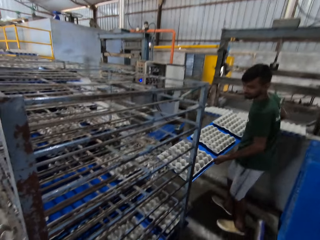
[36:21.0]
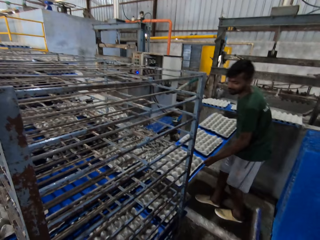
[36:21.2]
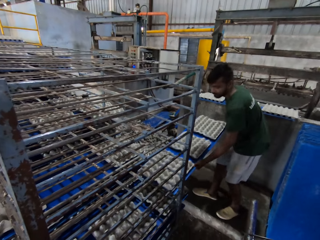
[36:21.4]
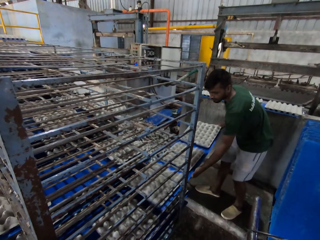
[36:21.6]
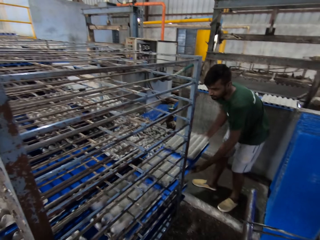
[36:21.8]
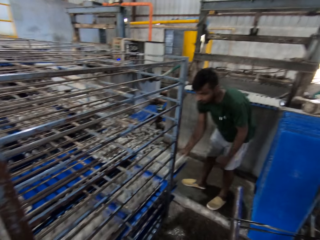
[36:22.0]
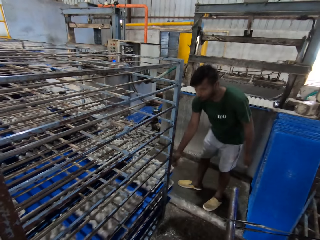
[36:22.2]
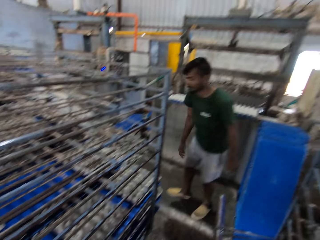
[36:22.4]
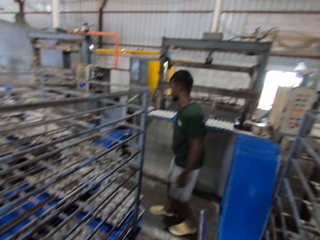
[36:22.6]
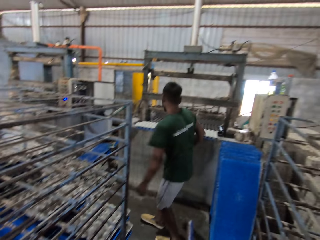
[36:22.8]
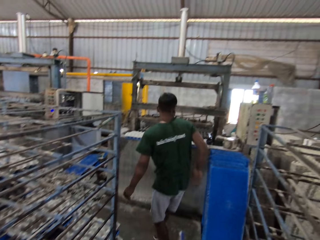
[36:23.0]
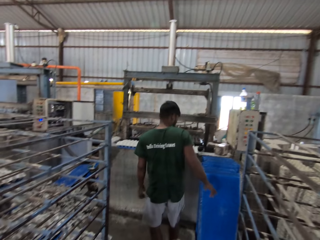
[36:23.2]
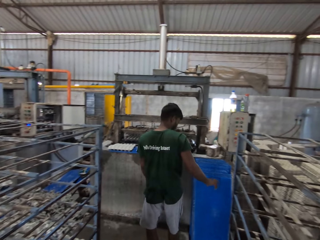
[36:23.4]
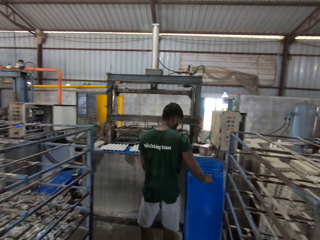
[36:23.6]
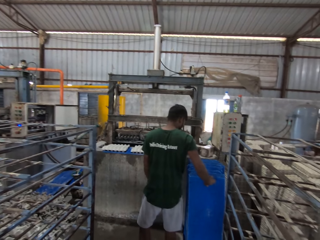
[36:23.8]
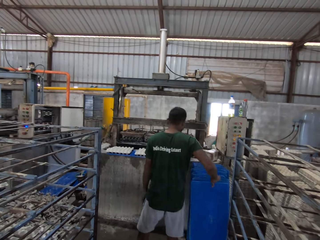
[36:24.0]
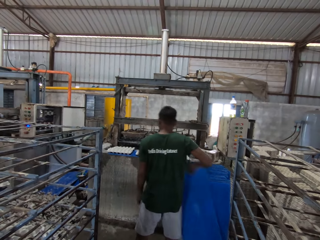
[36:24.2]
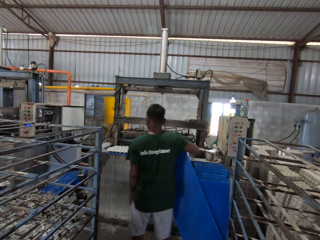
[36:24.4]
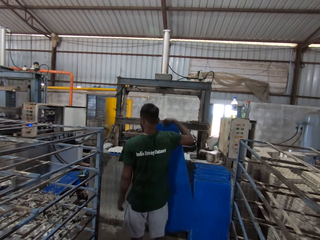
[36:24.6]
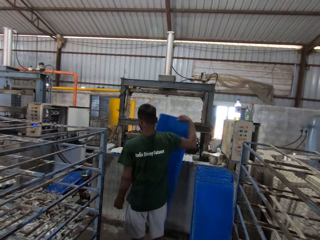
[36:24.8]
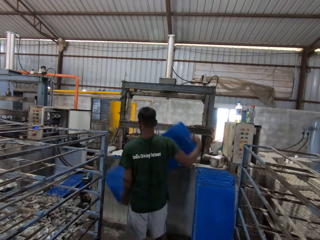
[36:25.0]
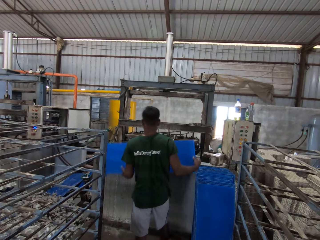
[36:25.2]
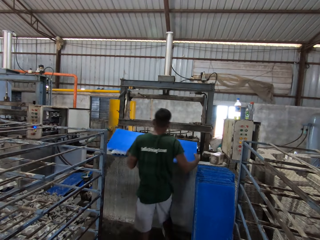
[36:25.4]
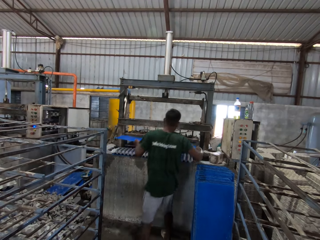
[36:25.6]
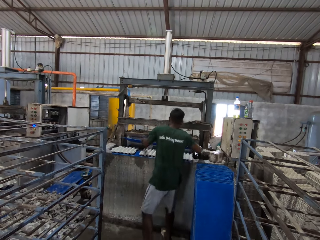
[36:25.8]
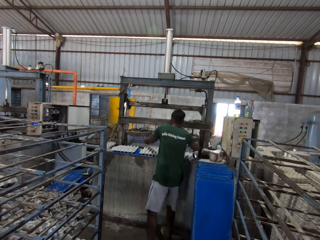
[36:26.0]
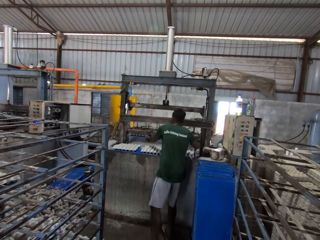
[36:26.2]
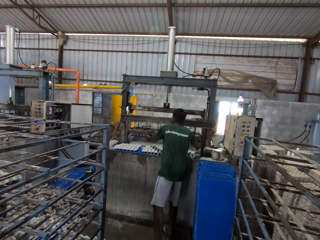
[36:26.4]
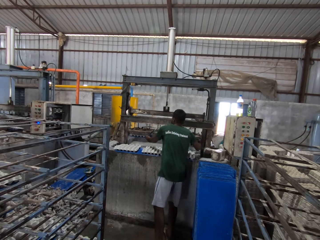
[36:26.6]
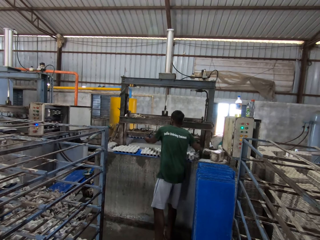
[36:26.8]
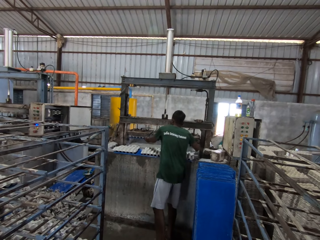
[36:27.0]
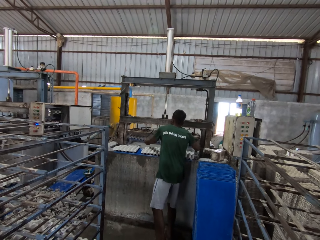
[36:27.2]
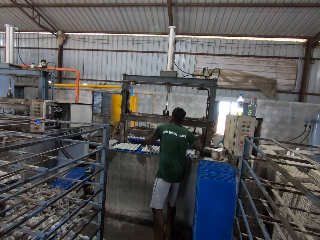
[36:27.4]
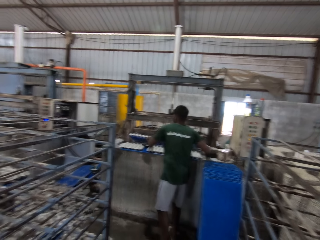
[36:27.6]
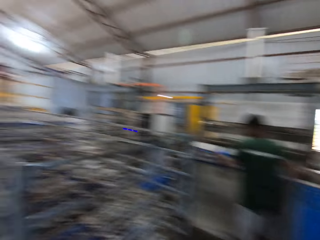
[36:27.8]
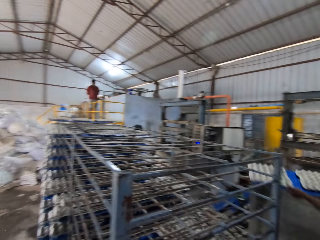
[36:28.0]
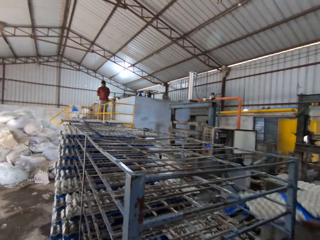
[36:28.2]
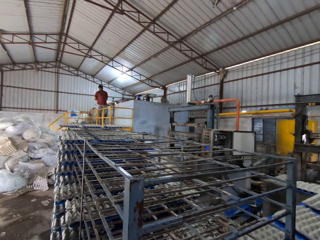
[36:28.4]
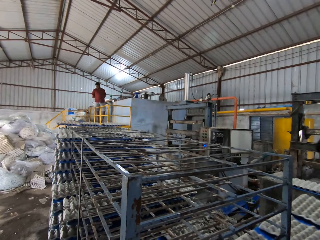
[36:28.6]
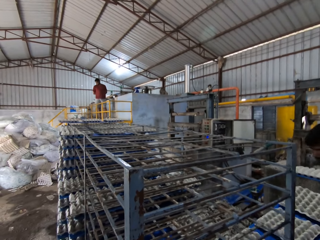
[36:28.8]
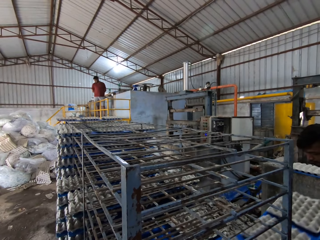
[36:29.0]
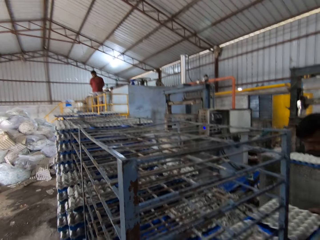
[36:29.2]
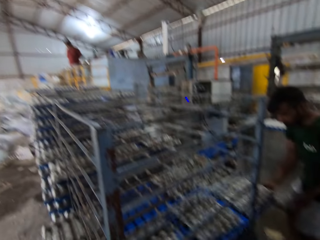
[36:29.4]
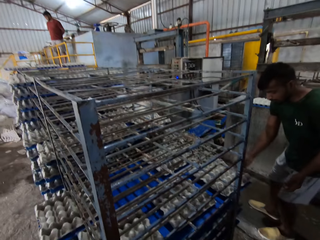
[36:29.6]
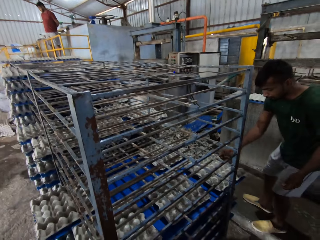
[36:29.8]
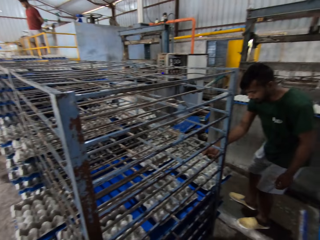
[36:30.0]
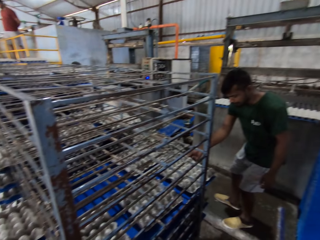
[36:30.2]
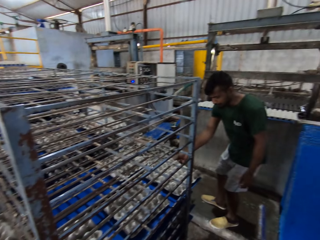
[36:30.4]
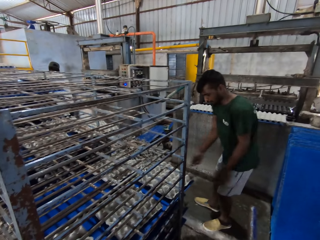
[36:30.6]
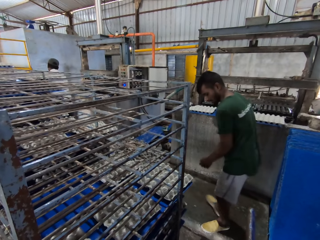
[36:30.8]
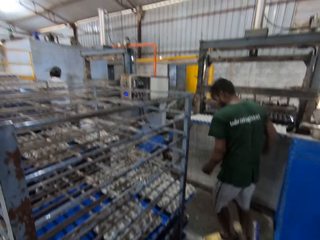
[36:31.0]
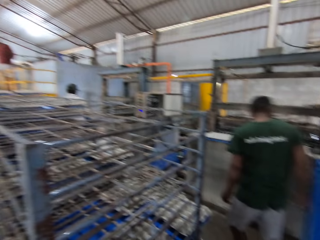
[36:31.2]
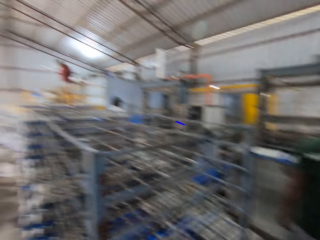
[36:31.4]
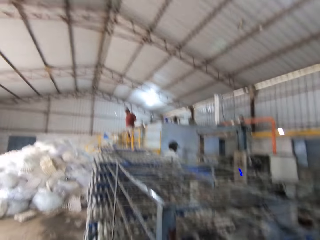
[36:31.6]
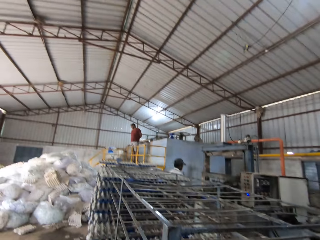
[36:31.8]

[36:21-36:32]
The man places the board in the rack with both hands. He picks the board from the floor with his right hand and places the board on the table with both hands. He picks the board from the table with both hands and places the board in the rack with both hands.

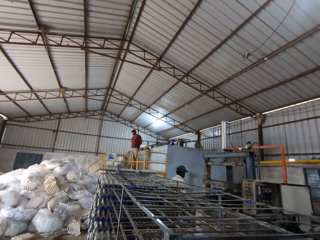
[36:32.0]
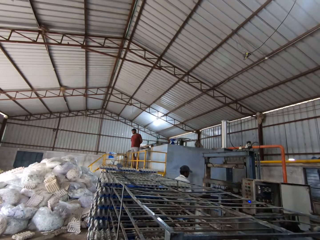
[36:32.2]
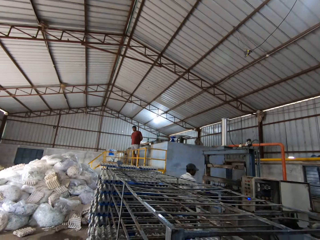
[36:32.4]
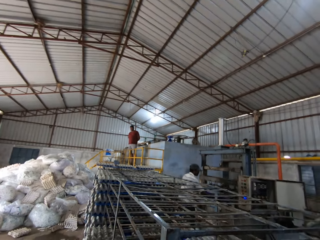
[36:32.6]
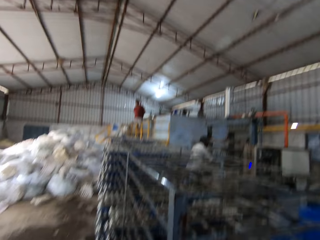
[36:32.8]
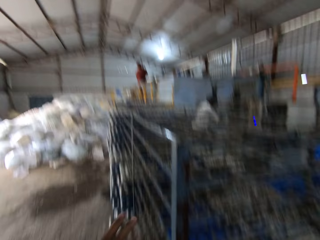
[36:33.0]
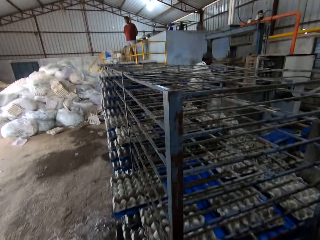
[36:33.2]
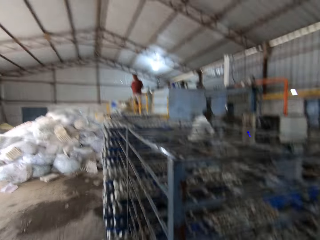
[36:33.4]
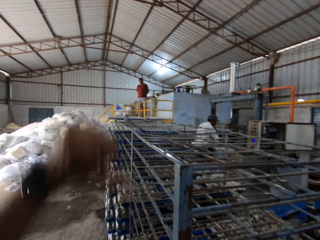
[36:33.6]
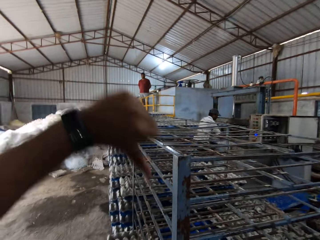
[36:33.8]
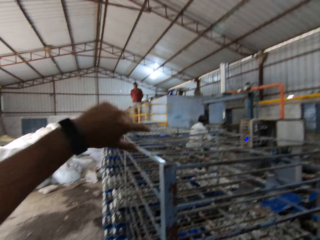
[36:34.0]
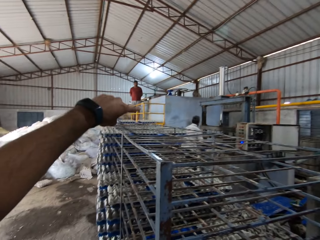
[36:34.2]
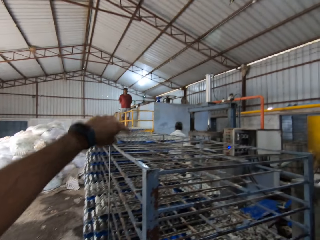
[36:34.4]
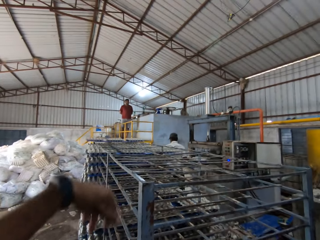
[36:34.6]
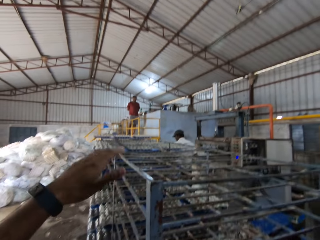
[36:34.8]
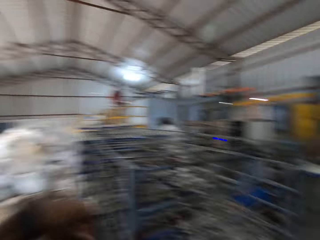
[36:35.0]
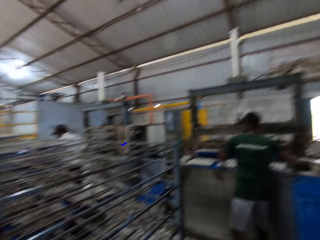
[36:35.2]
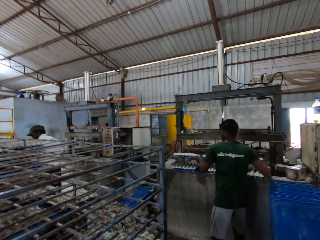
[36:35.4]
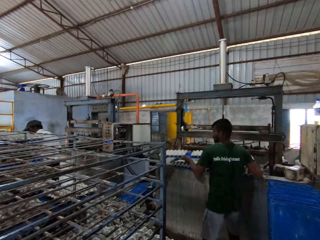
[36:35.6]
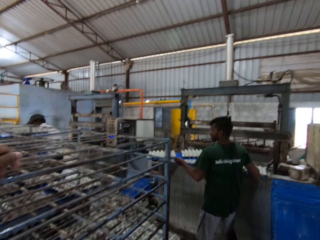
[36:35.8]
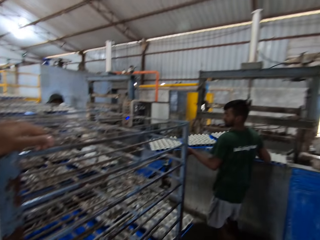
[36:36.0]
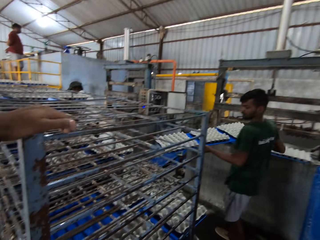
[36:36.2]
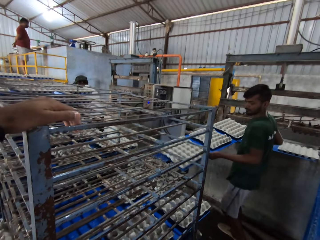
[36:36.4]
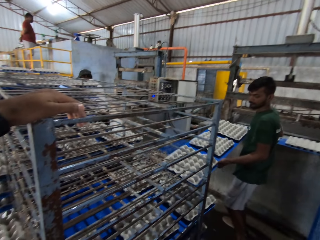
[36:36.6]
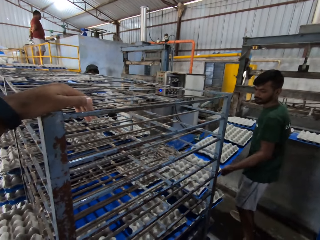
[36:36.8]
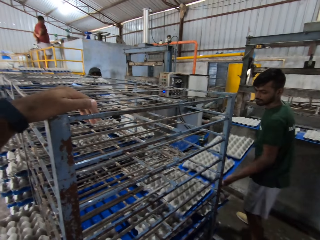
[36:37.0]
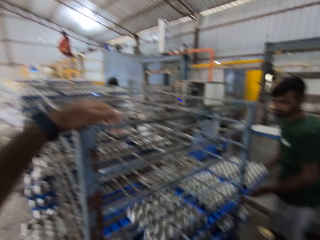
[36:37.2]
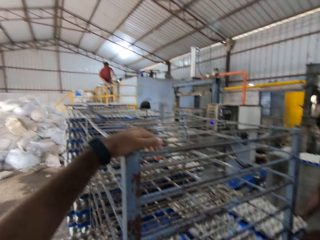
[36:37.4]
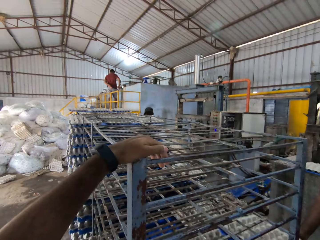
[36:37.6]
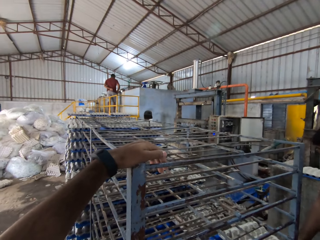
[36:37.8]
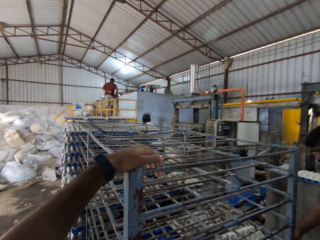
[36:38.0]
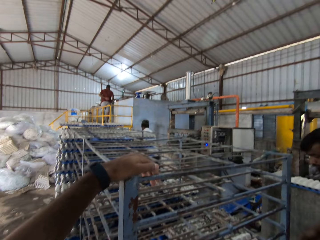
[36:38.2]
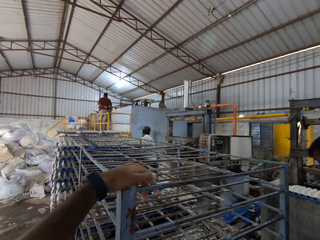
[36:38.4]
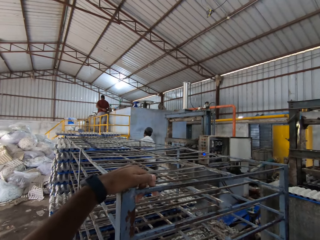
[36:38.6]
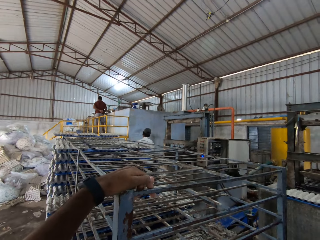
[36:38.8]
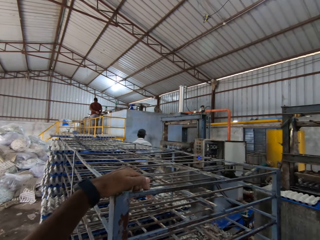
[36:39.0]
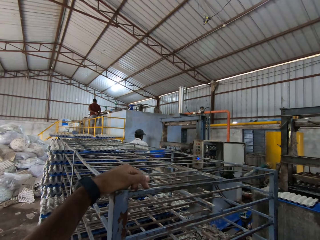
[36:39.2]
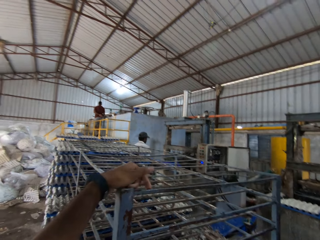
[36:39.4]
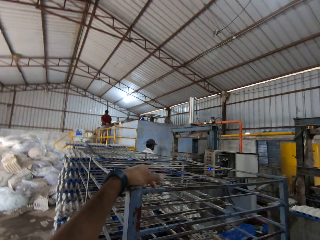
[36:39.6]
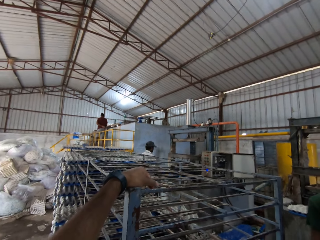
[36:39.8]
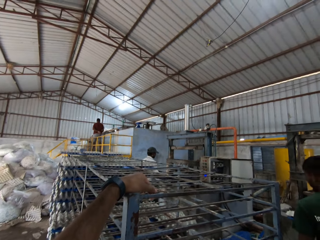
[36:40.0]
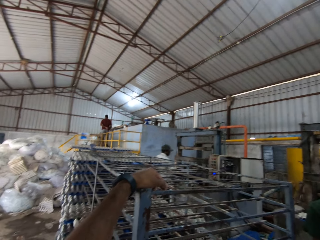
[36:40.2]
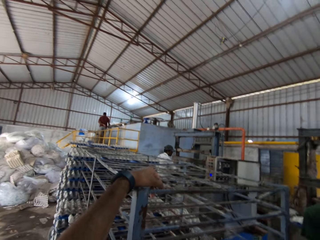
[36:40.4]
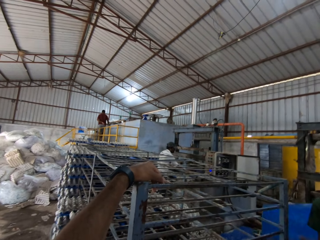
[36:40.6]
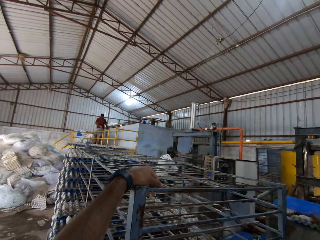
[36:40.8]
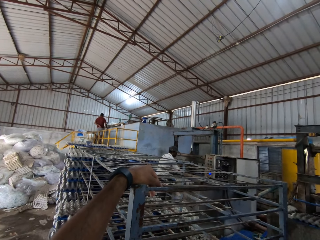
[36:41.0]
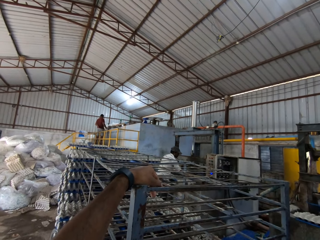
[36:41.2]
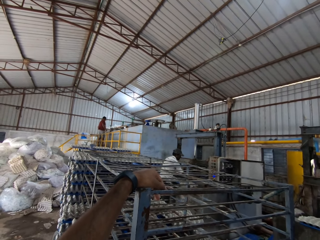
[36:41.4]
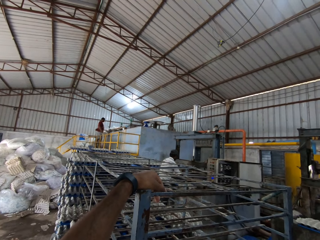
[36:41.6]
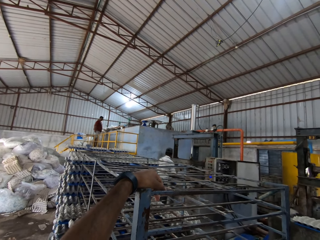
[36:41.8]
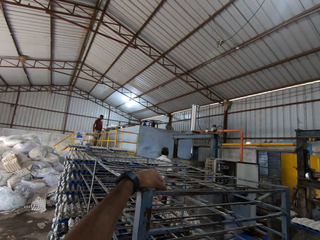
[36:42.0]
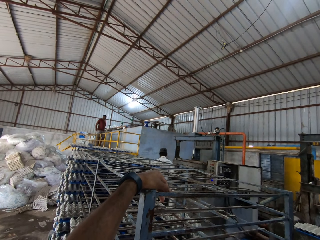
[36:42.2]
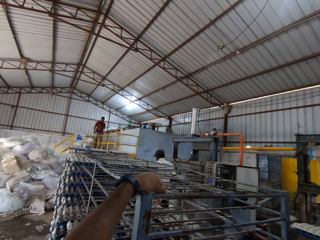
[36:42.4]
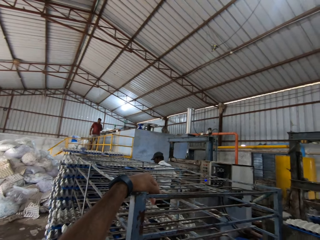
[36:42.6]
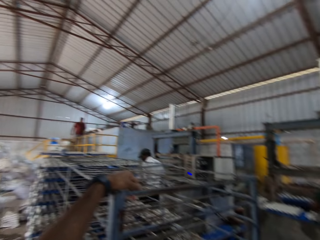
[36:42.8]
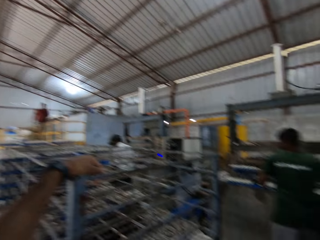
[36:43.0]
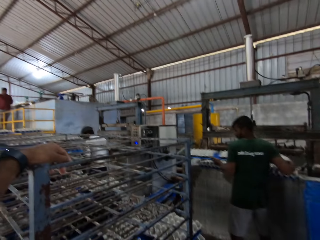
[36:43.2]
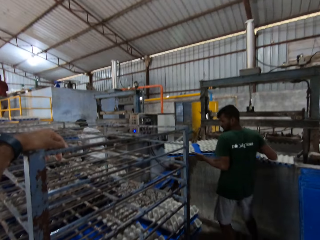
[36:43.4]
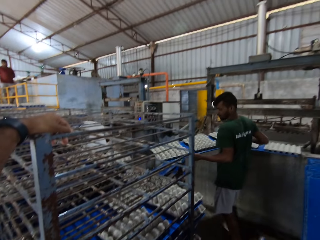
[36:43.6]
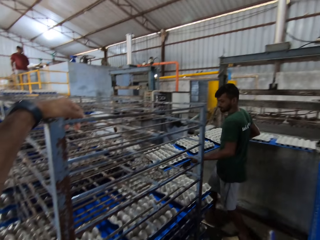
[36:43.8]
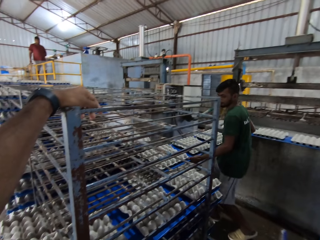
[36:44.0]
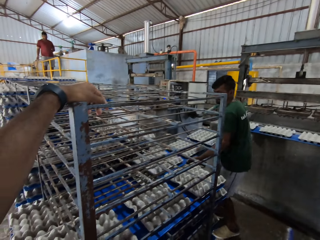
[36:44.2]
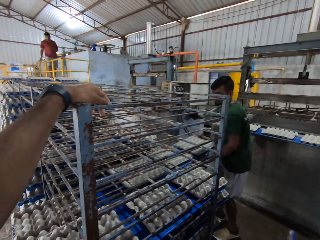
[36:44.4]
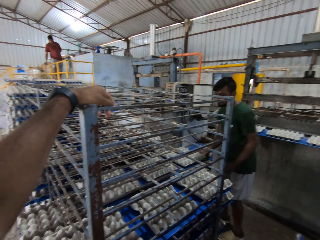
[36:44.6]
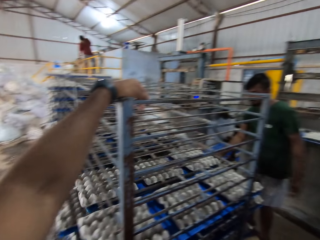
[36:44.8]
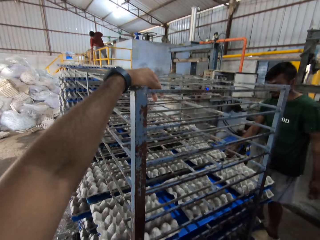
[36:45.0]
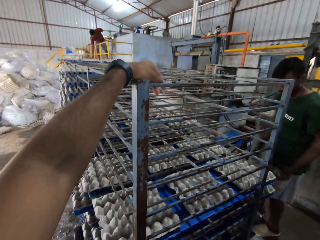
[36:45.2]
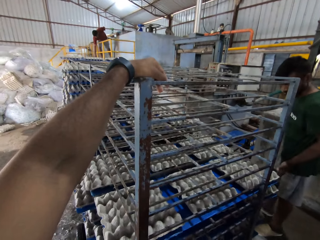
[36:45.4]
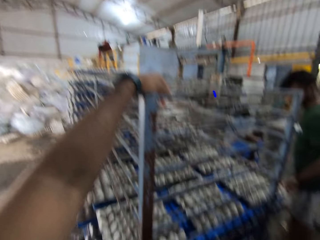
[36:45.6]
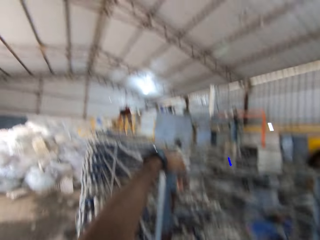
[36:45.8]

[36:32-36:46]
The camera wearer raises his left hand. He rests his left hand on the rack. The man picks the board from the table with both hands and places the board in the rack with both hands. Another man places a board on a table with both hands. The first man places the board in the rack with both hands. The other man places the board in the rack with both hands.
